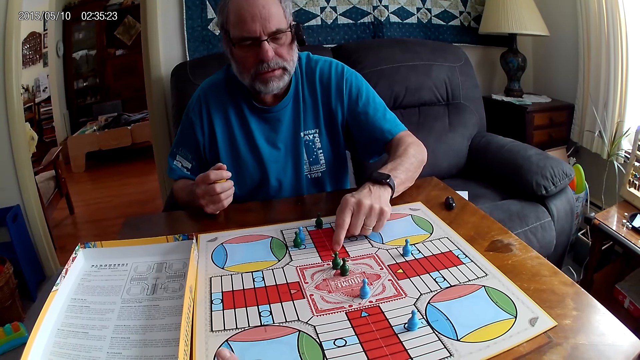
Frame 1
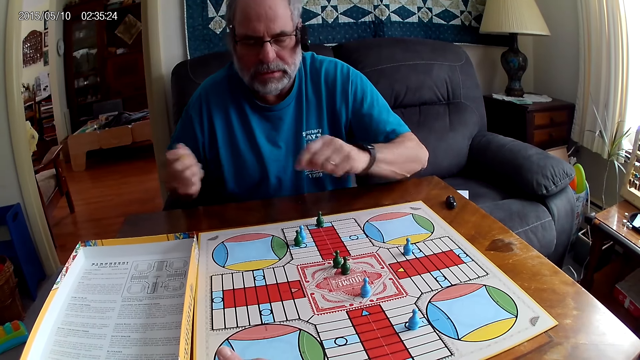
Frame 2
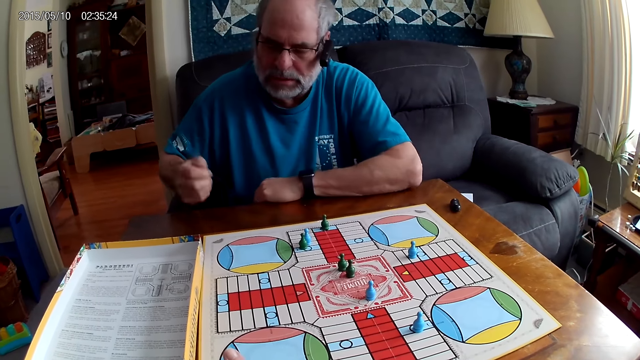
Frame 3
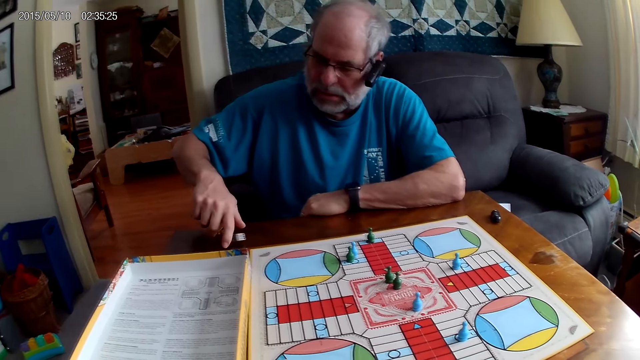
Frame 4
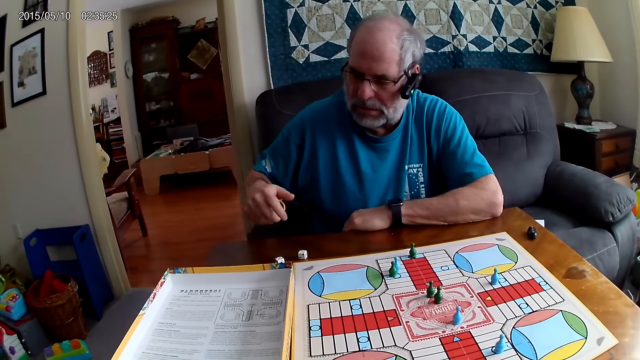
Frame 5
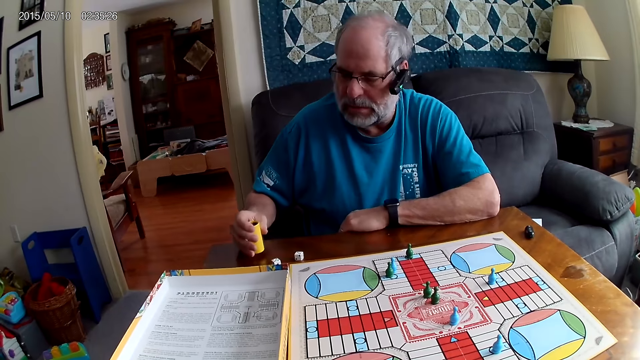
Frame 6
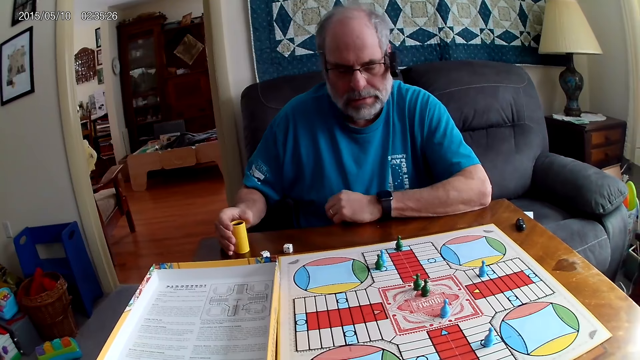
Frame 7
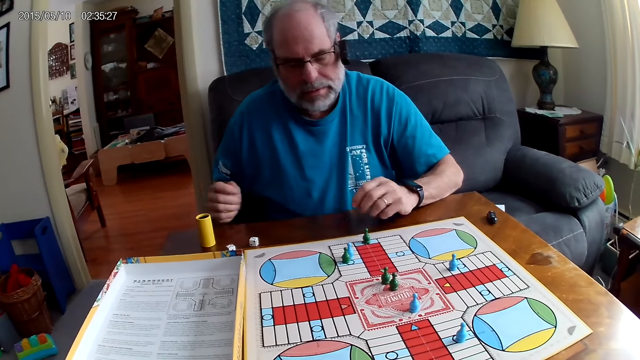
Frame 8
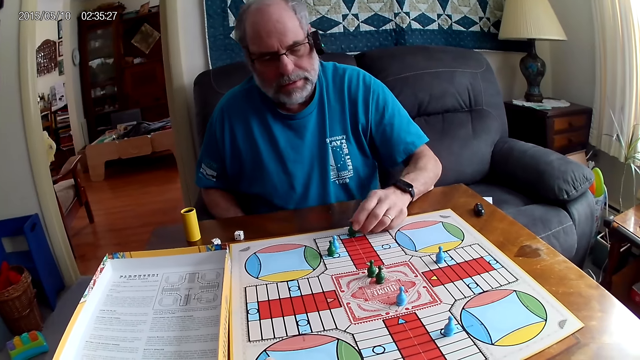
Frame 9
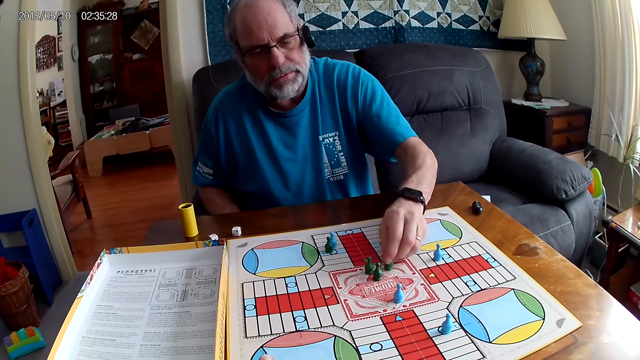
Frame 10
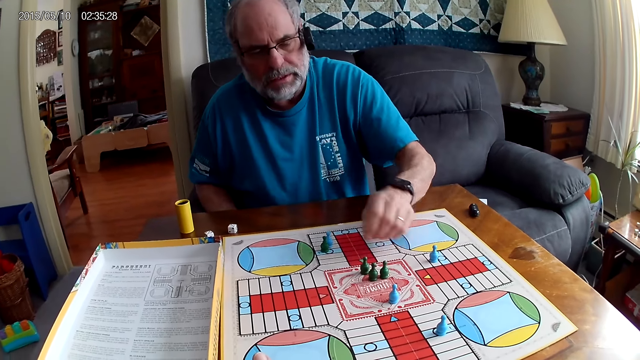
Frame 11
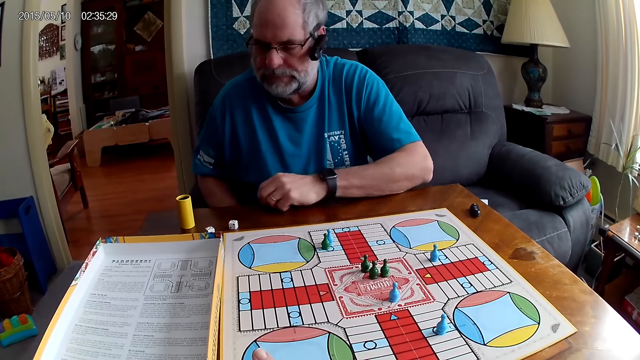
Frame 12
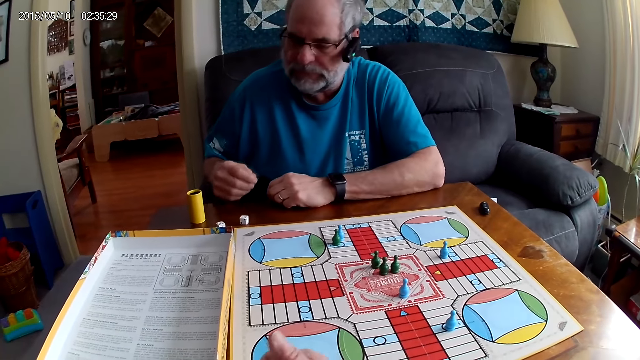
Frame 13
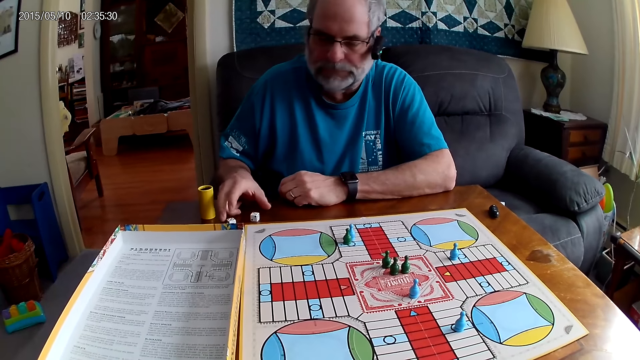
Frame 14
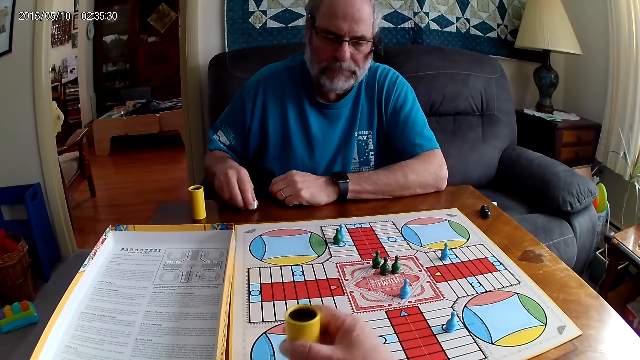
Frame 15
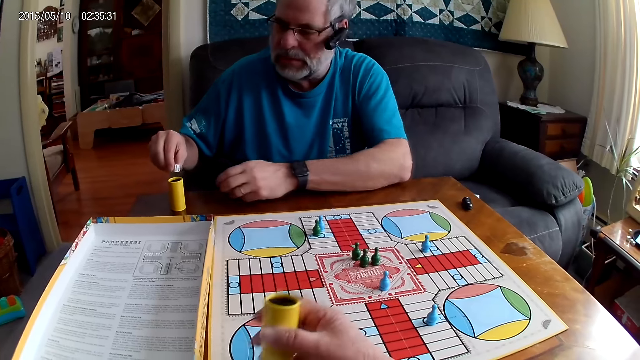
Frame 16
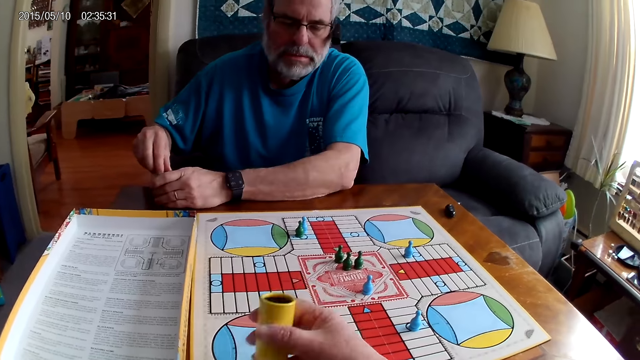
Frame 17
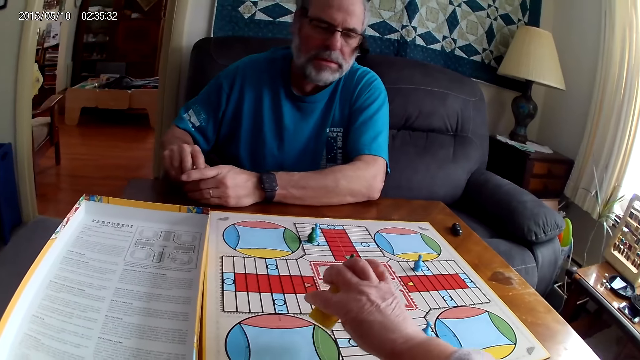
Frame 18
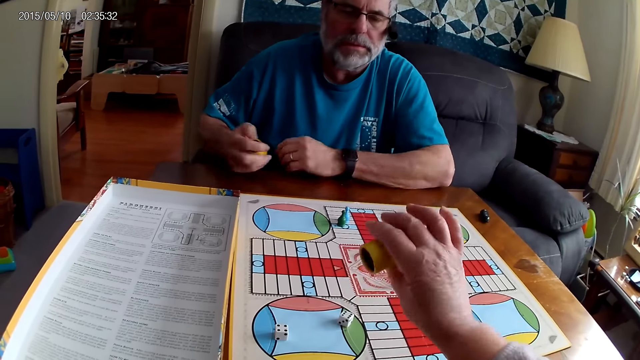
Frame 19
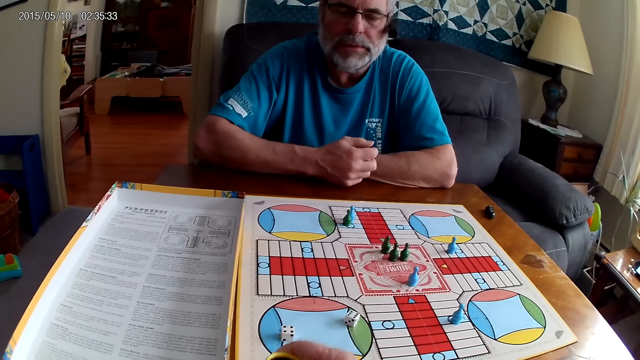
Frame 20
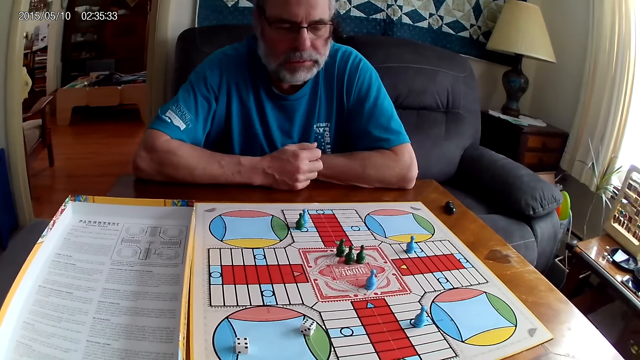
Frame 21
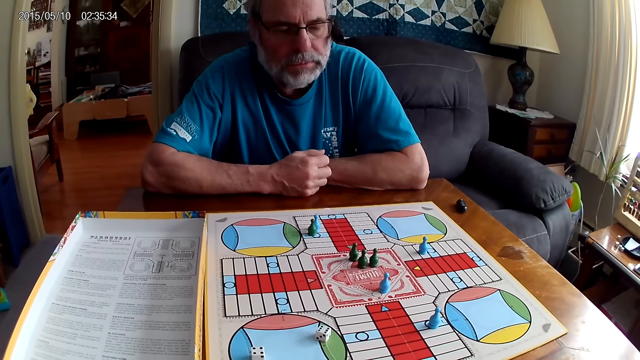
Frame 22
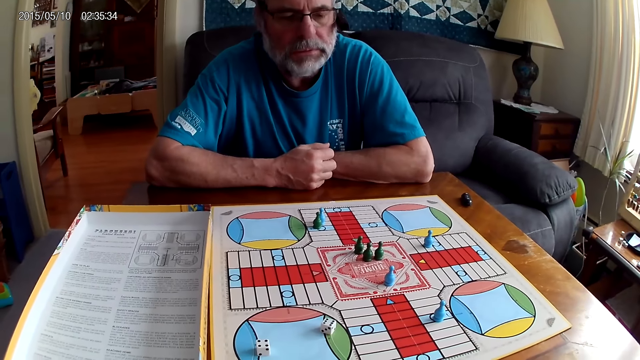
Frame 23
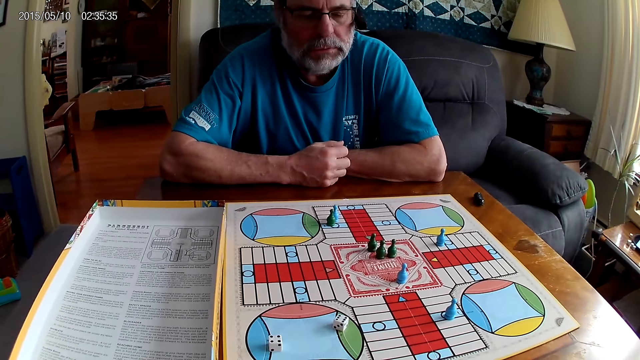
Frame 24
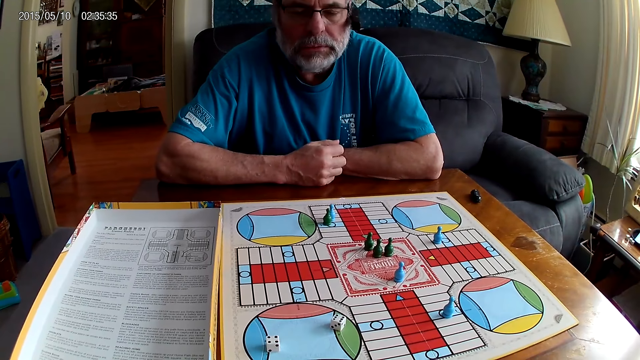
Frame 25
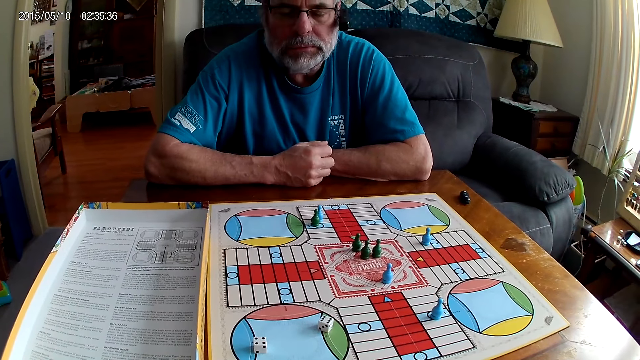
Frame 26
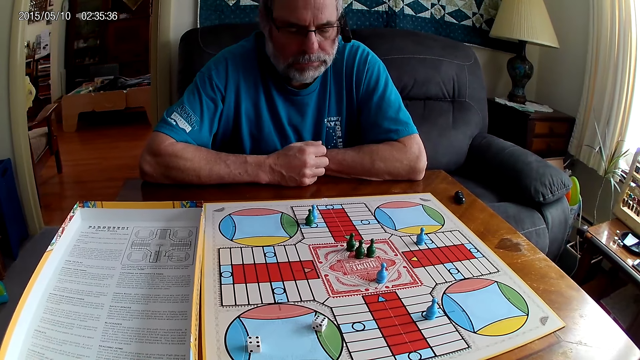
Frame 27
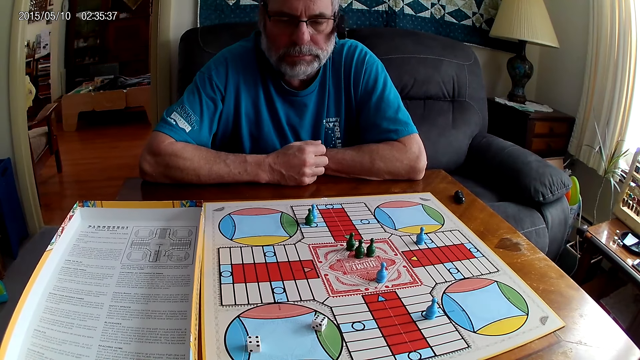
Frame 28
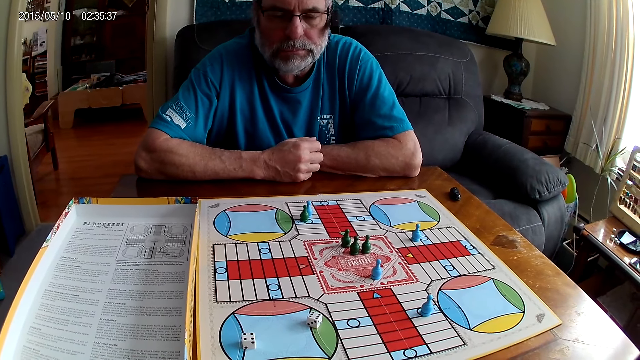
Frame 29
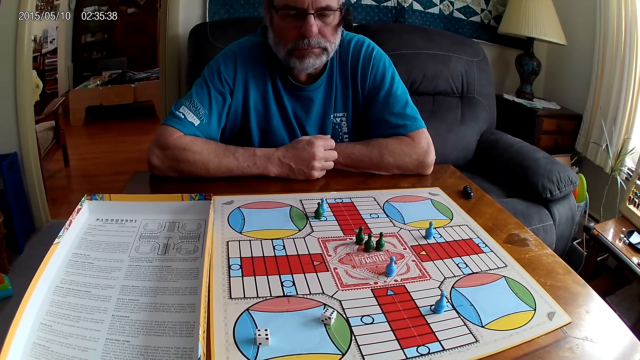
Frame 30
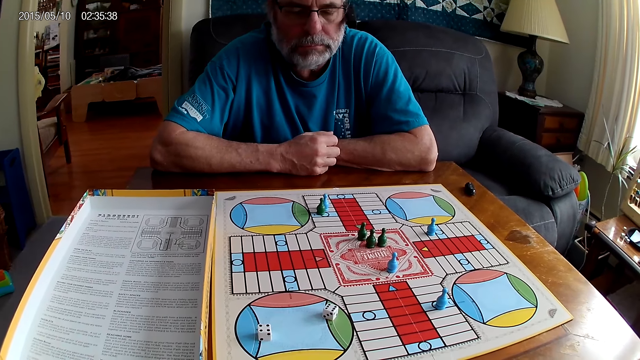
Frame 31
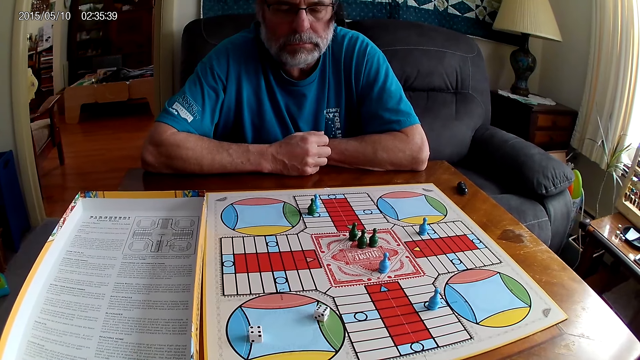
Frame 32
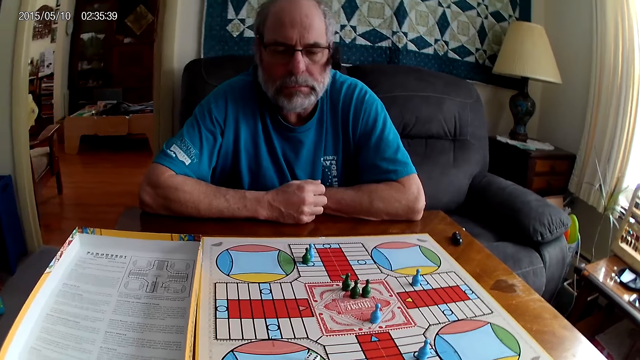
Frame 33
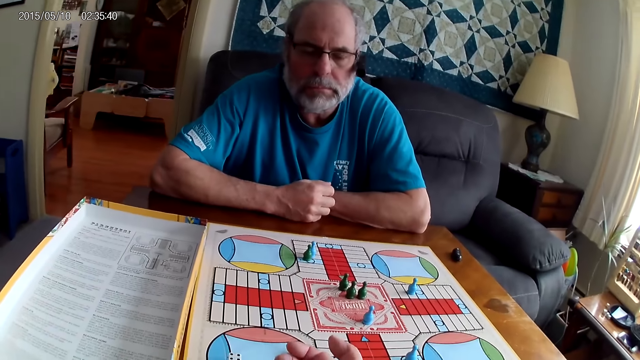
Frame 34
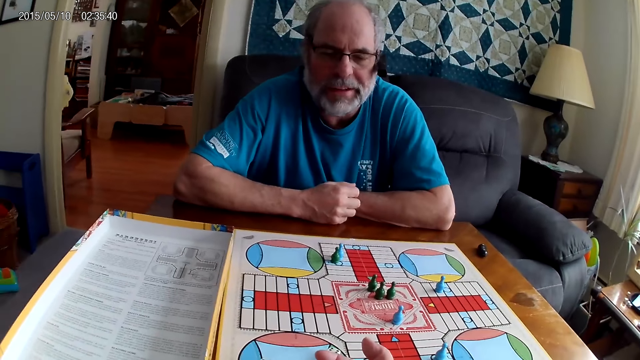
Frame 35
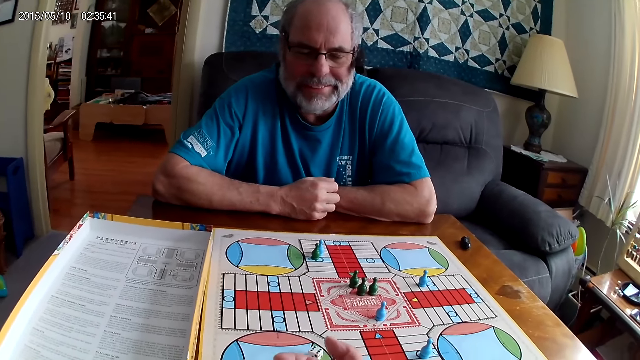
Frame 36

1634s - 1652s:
A man shuffles the dice in the container with his right hand. The man pours the dice from the small container on the table with his right hand. The man places the dice cup aside. The man moves the green pawn forward with his left hand. The man picks up the two dice with his right hand and puts them in the small container with his right hand. The camera wearer shuffles two dice with the small container in his right hand. He pours the dice from the small container on the Ludo board with his right hand. He puts the dice cup aside. He converses with the man.

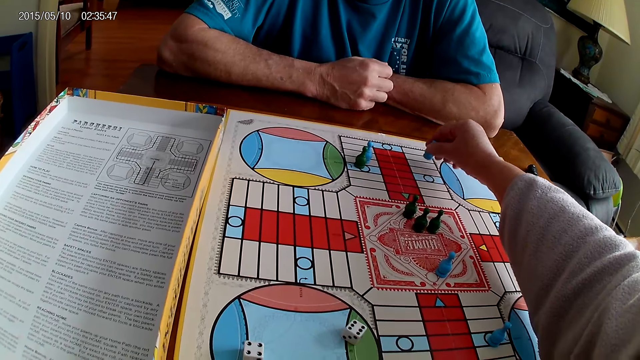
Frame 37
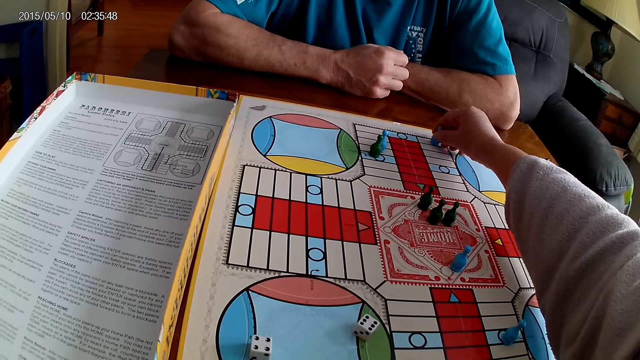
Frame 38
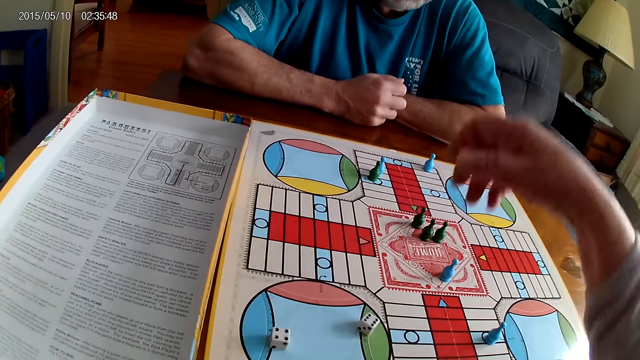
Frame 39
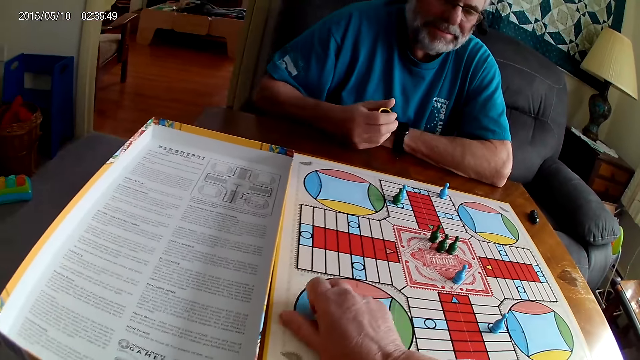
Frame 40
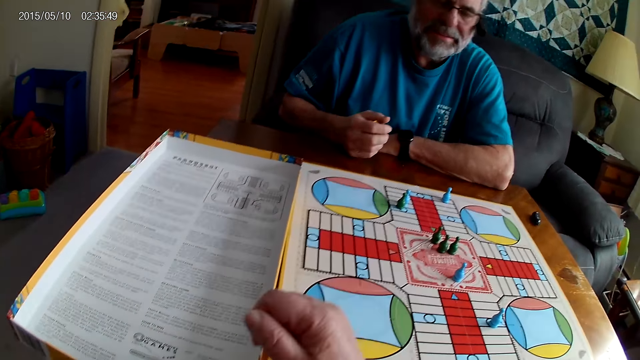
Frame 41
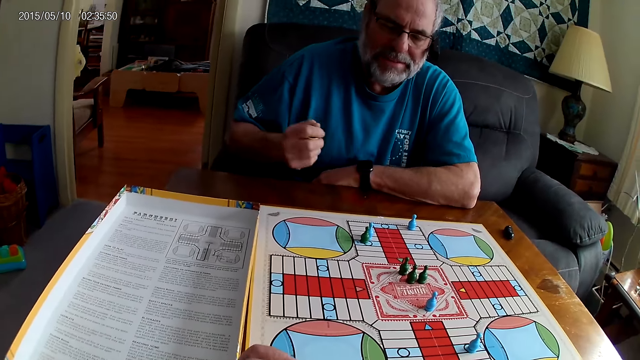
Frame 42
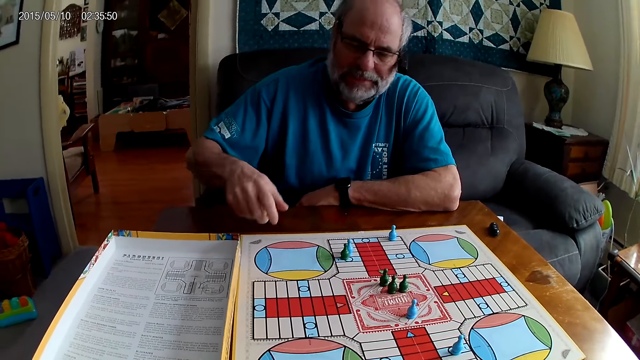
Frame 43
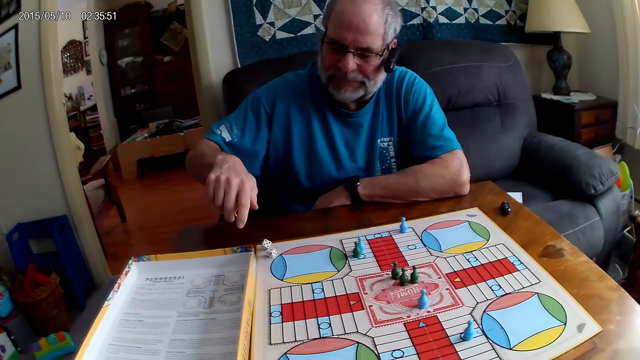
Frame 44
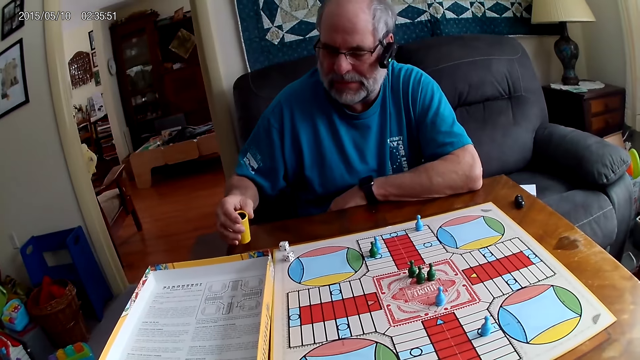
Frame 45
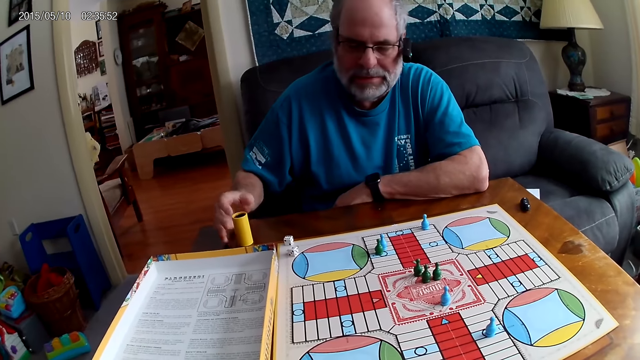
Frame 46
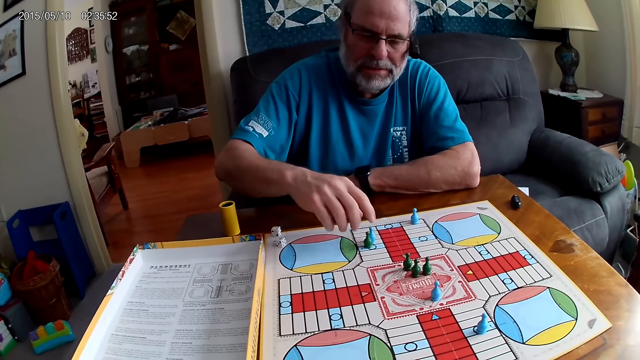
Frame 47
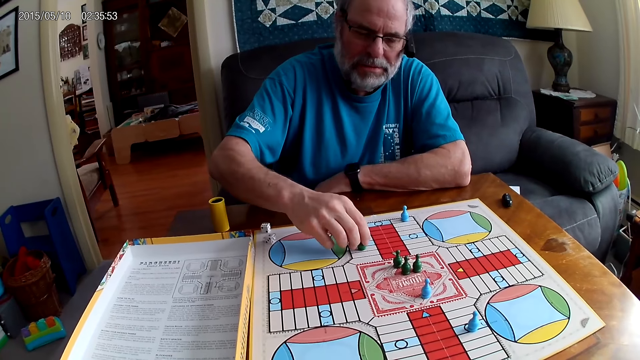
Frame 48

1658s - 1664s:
The camera wearer picks two dice from the Ludo board with his right hand. A man picks up the two dice with his right hand. The man shuffles the two dice with a small container in his right hand. The man pours the dice from the small container on the table with his right hand. The man puts down the dice cup. The man moves the green pawn forward with his left hand.
